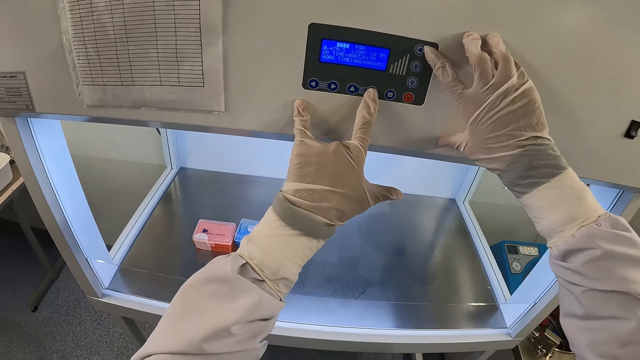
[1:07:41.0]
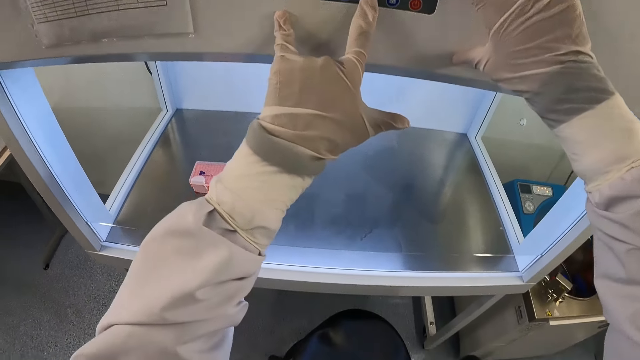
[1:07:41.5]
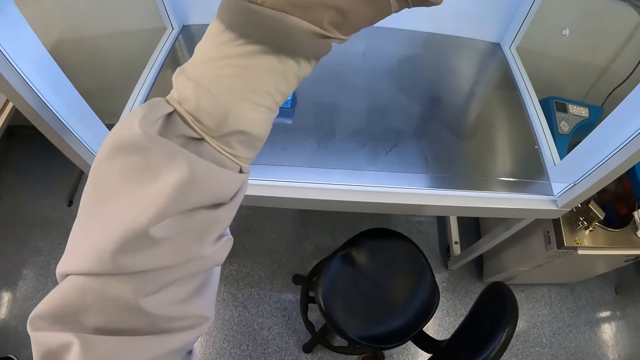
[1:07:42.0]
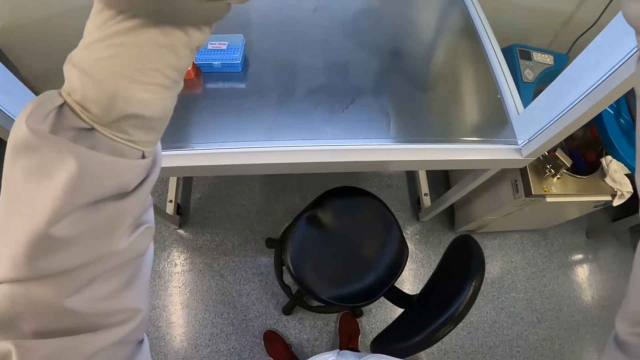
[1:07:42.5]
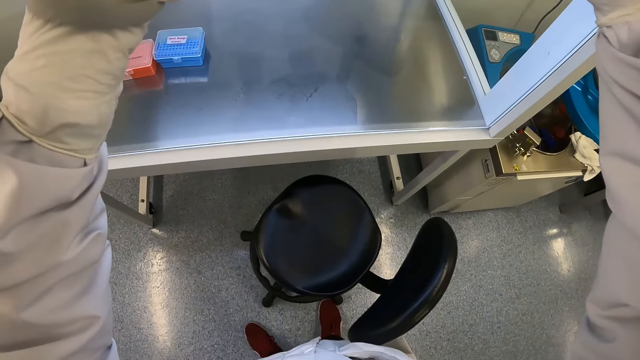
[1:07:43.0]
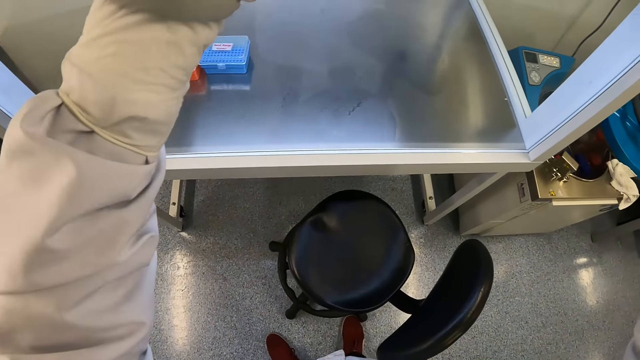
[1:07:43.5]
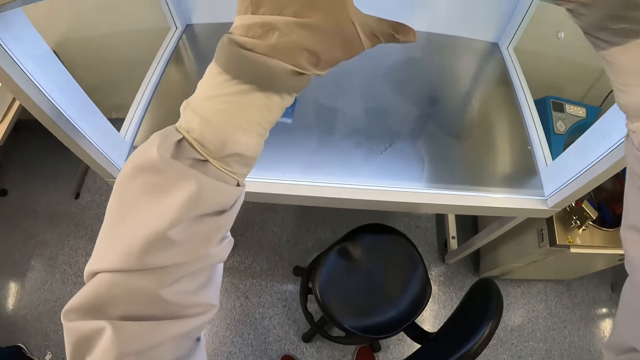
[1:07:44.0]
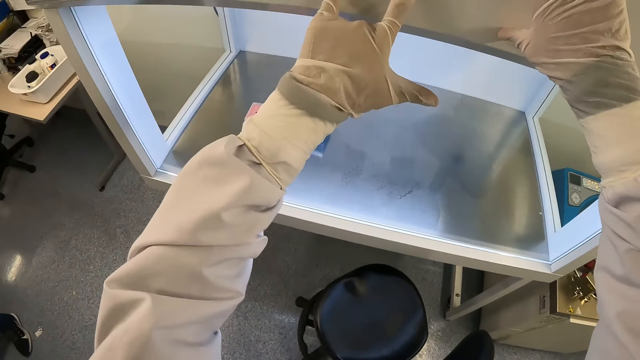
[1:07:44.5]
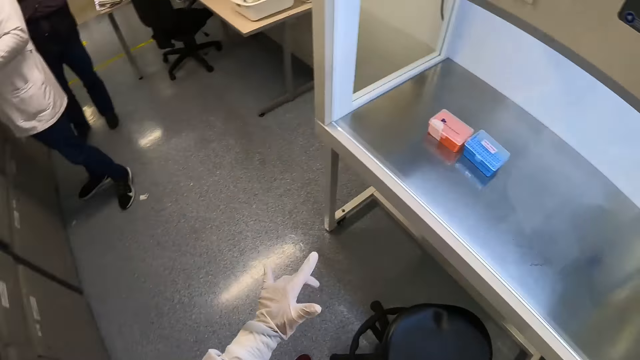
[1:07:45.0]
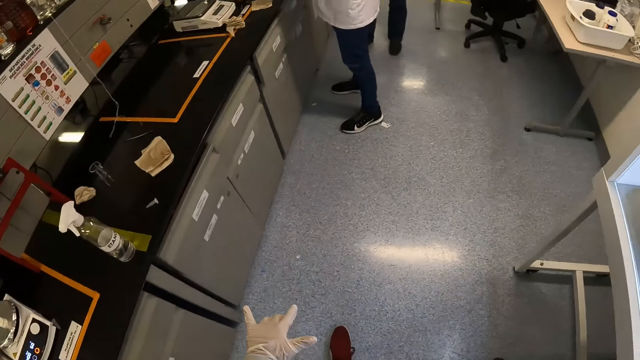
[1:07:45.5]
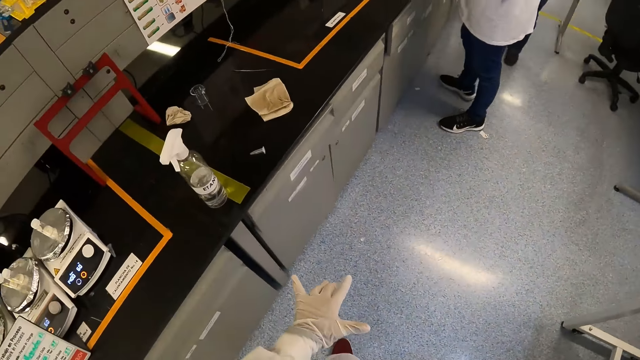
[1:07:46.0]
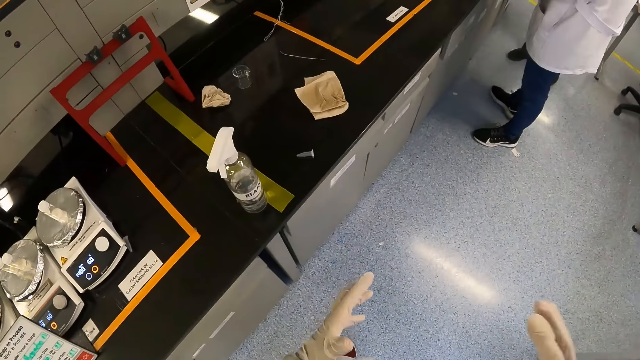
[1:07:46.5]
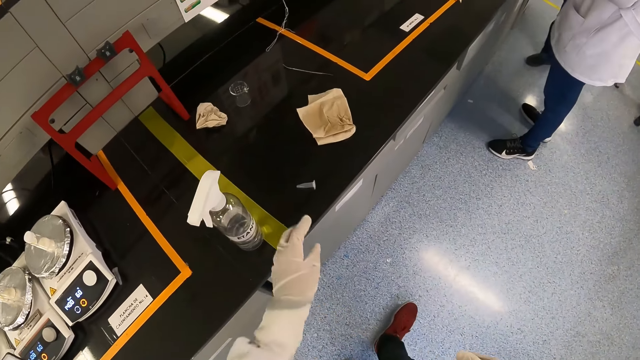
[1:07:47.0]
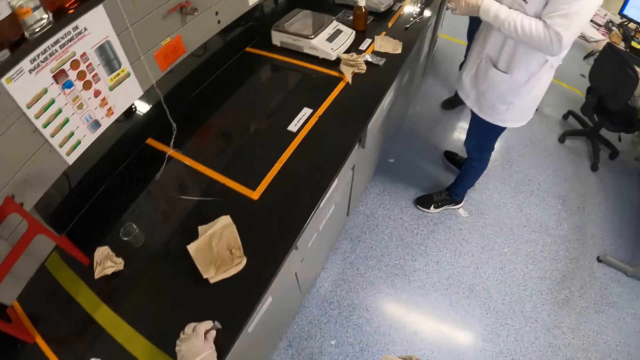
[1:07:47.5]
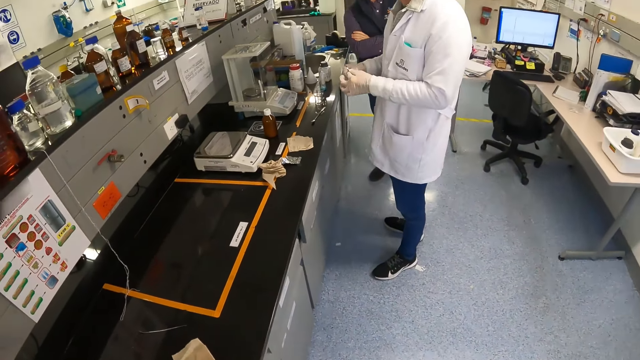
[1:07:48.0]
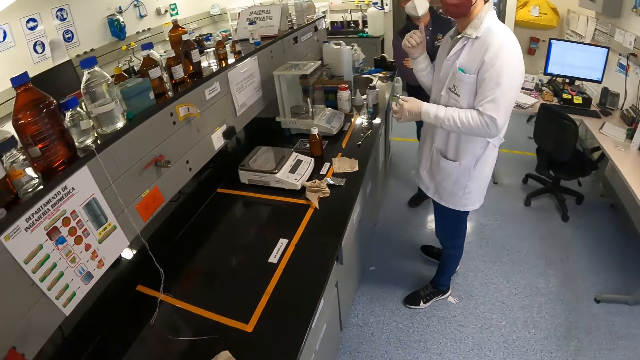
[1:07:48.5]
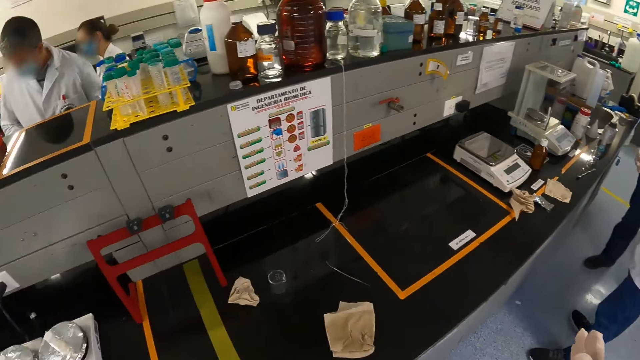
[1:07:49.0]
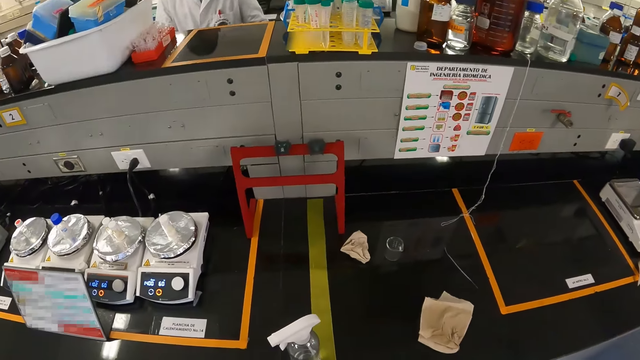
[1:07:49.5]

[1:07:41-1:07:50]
The camera wearer looks around. He picks up a specimen container or syringe cap from a cabinet with his gloved left hand. A man interacts with another man.

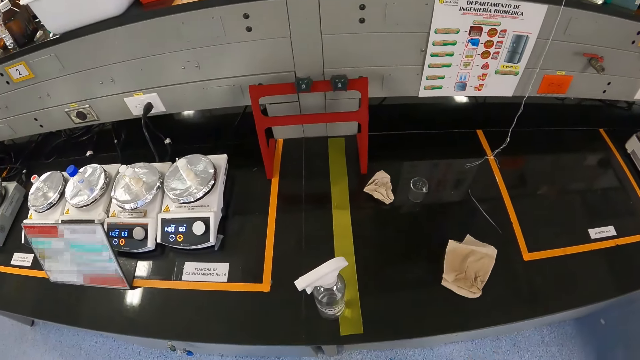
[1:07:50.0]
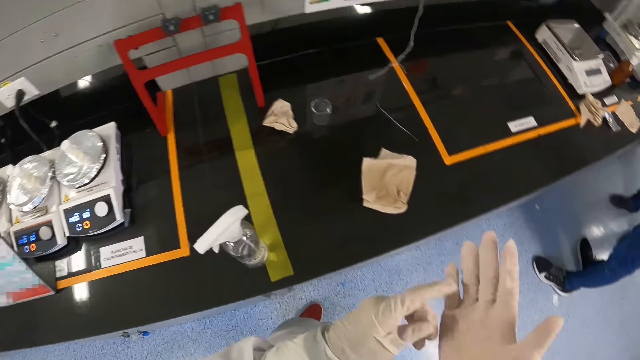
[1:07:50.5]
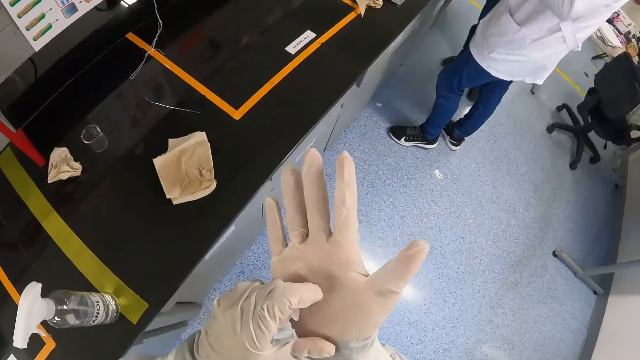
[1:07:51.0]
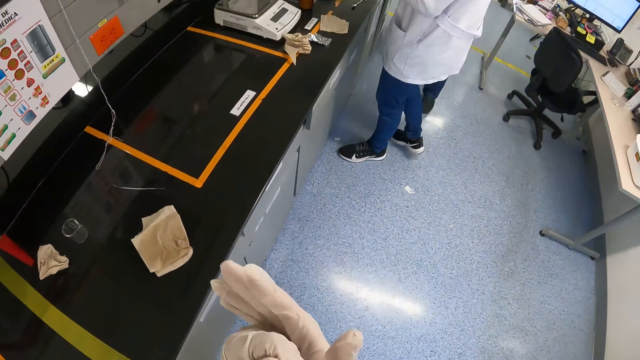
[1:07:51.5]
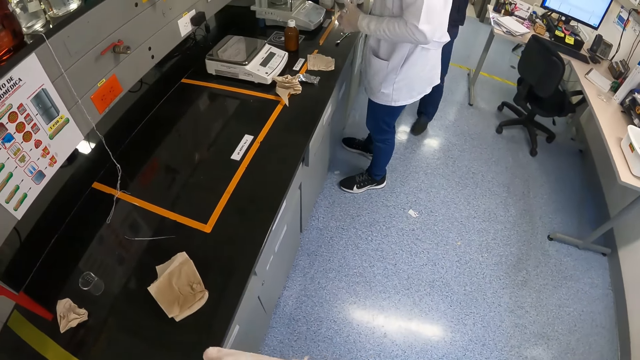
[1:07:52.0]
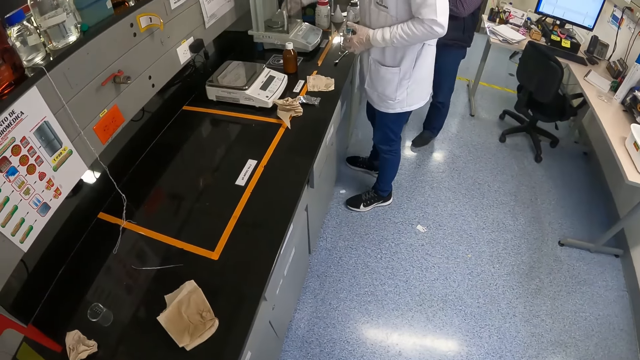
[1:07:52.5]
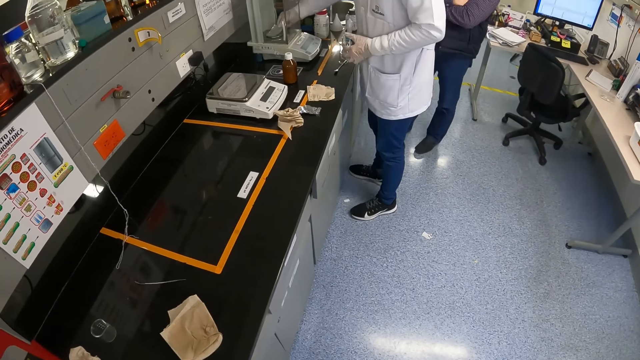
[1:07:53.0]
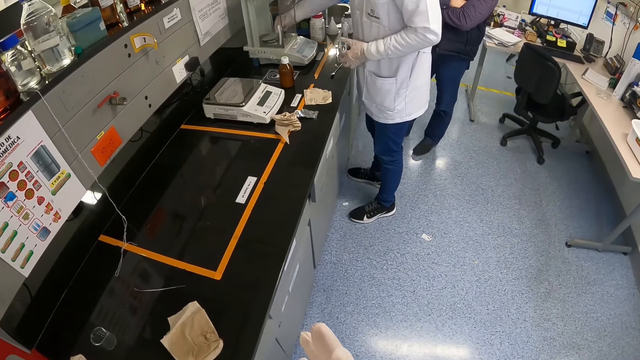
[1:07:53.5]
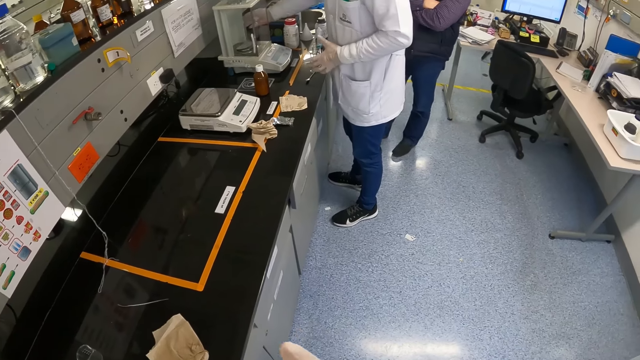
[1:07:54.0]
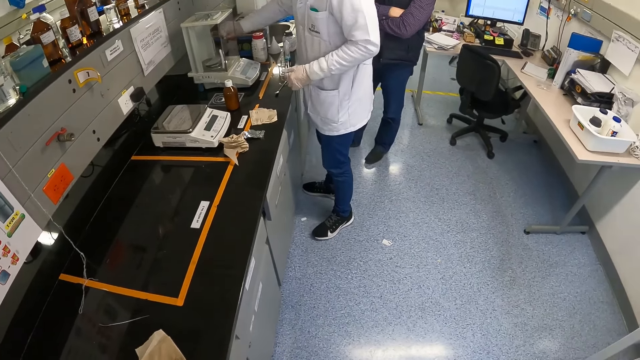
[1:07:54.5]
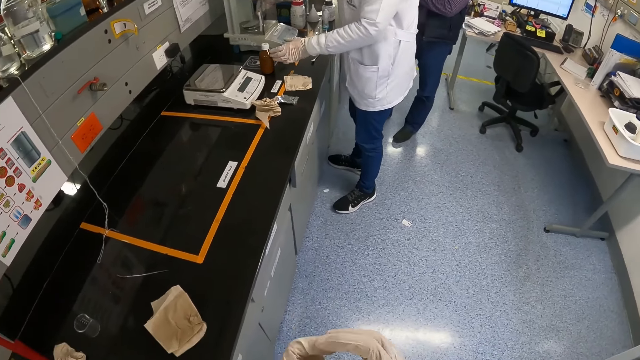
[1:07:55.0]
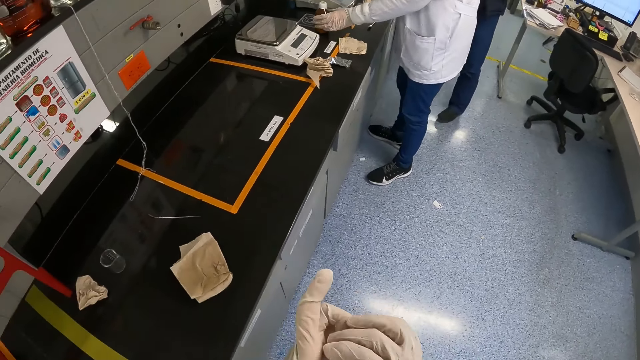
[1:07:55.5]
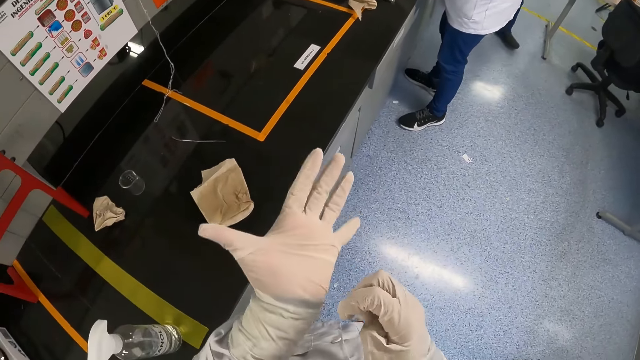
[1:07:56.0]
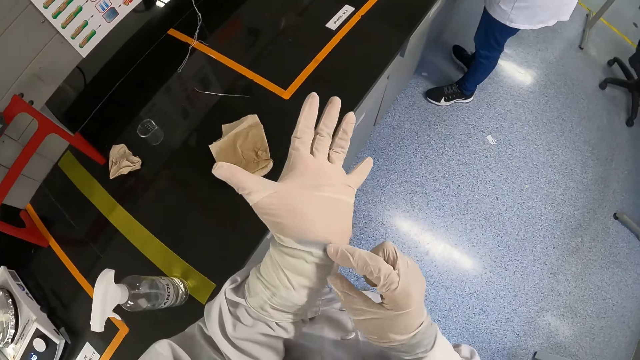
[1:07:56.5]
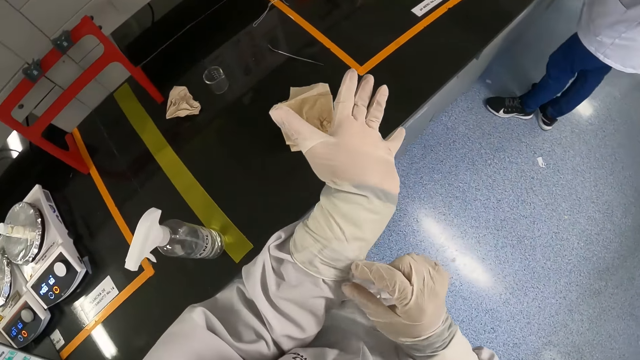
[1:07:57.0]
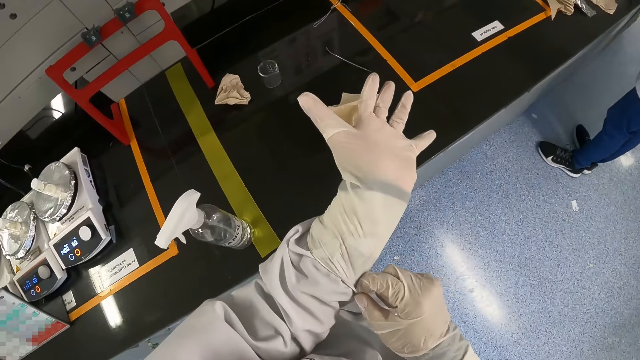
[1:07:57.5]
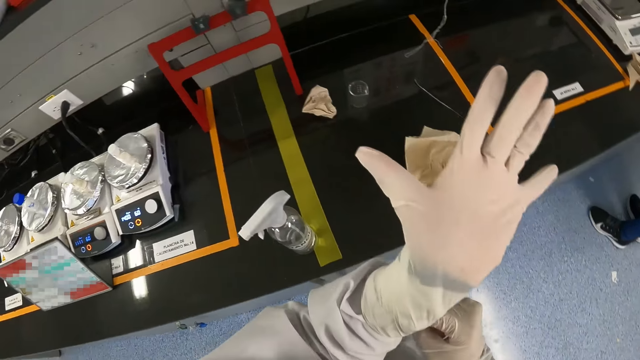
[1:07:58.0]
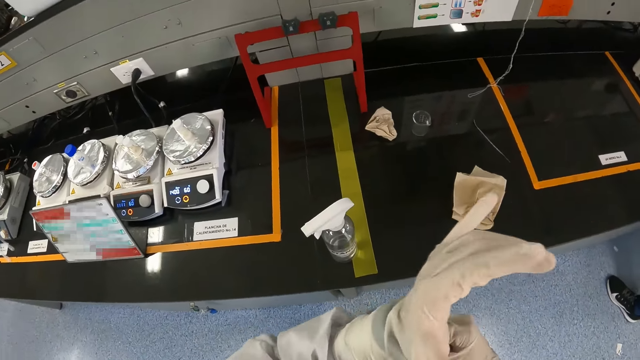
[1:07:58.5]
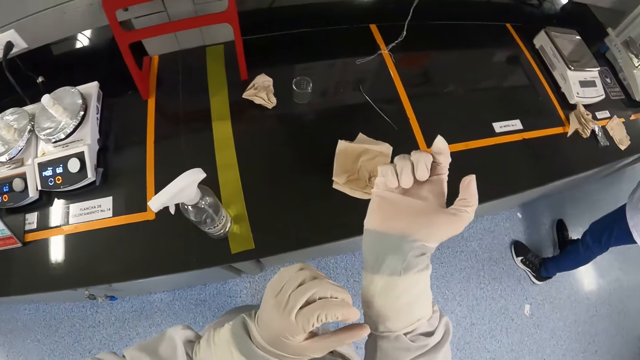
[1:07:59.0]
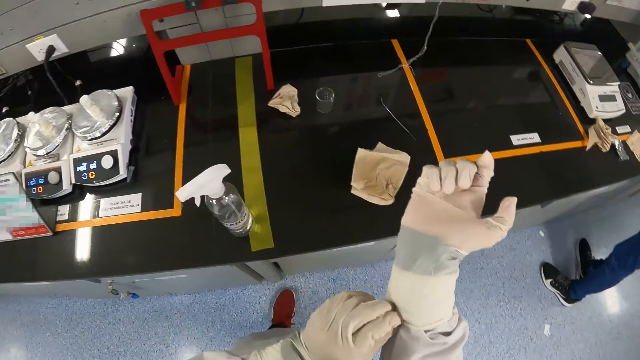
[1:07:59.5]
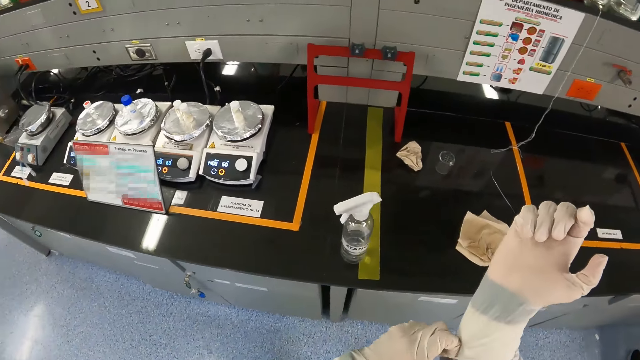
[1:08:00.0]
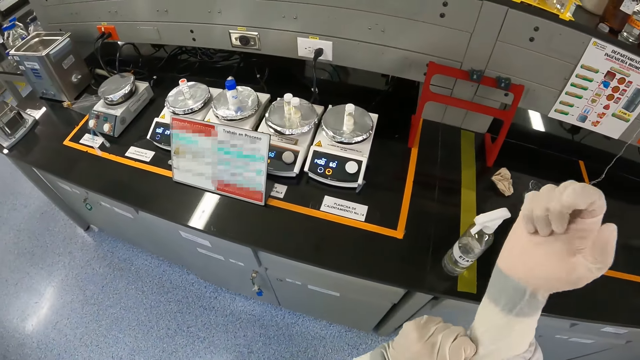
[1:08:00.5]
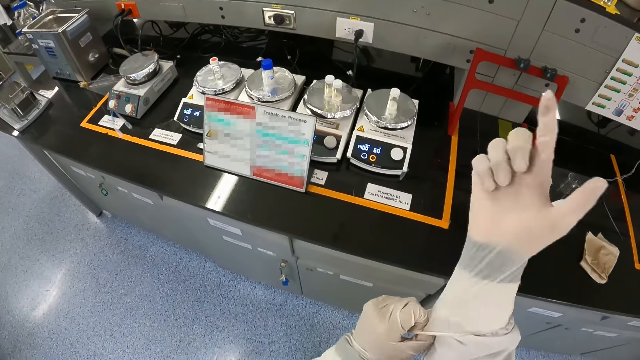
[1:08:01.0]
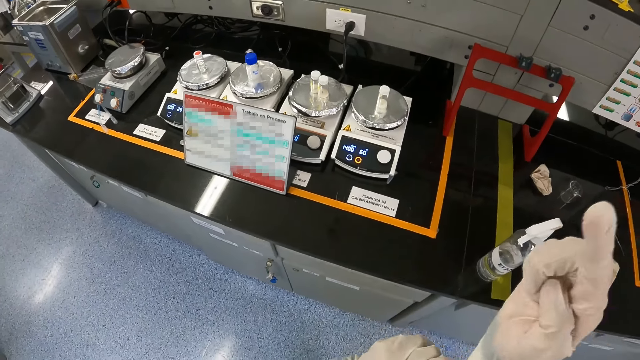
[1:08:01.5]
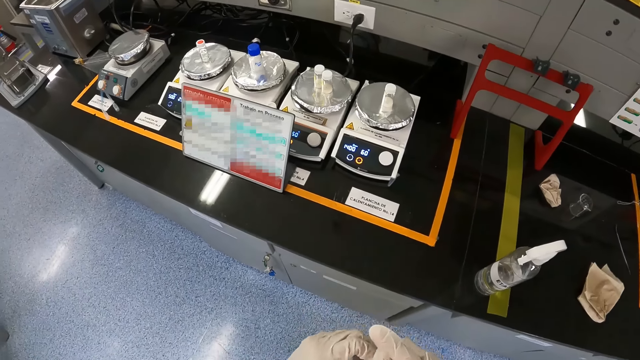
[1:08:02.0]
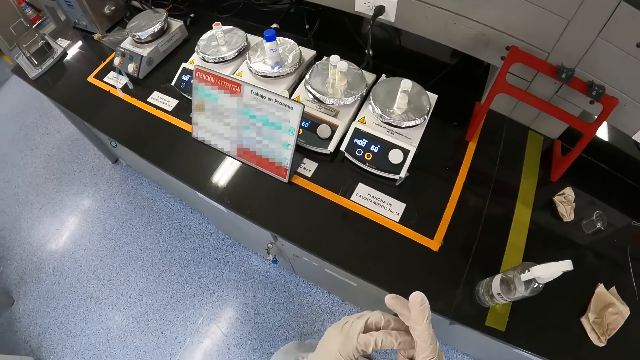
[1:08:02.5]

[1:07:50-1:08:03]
The camera wearer touches his gloved right hand with his gloved left hand. He wears his gloves properly. A man places a specimen in an analytical balance with his gloved right hand. The man touches a bottle on the cabinet with his gloved right hand. The camera wearer adjusts the glove on his left hand with his gloved right hand. He adjusts the glove on his right hand with his gloved left hand.
